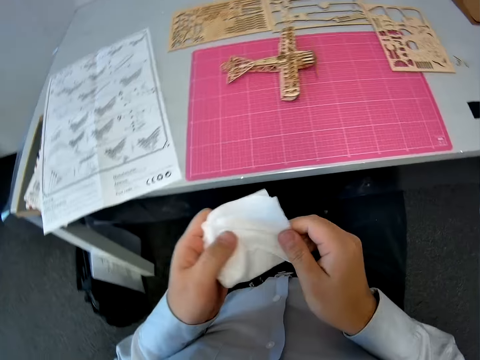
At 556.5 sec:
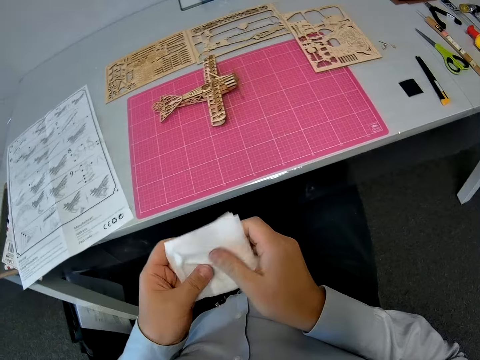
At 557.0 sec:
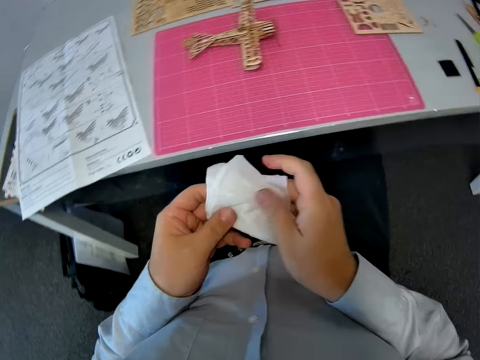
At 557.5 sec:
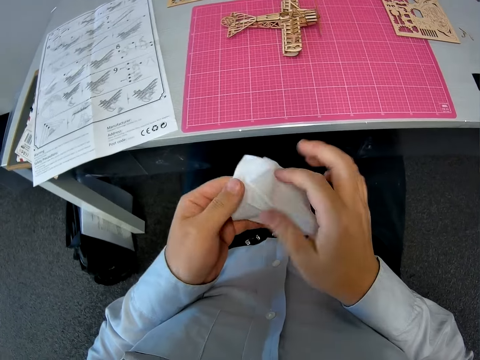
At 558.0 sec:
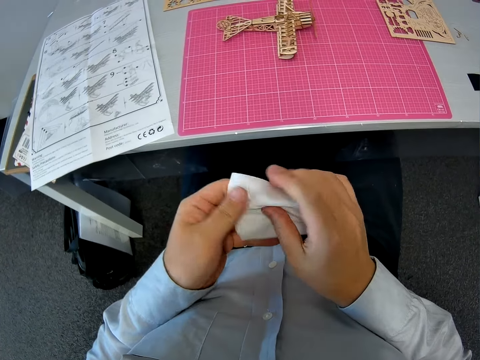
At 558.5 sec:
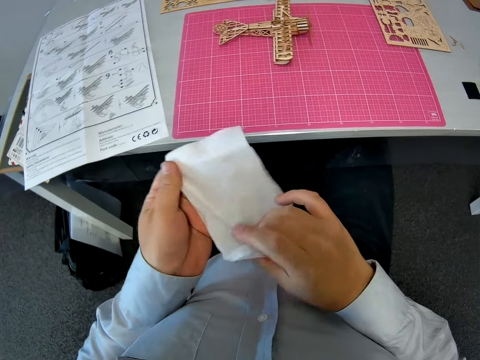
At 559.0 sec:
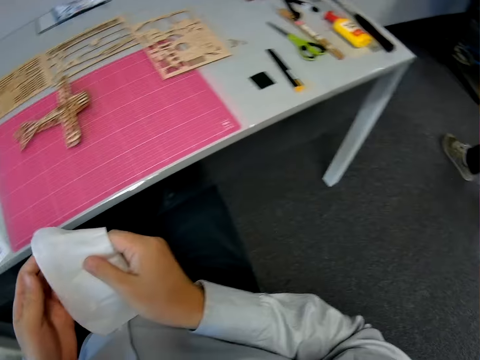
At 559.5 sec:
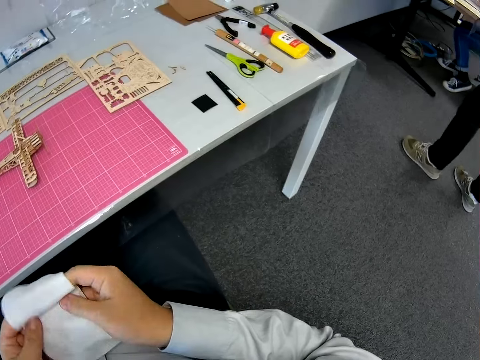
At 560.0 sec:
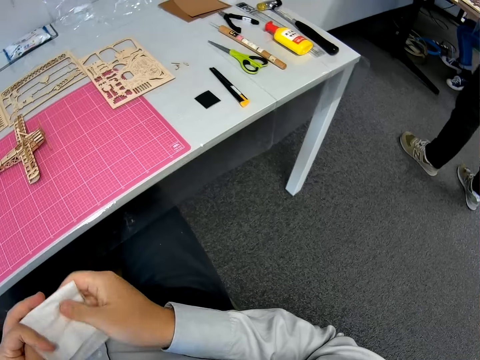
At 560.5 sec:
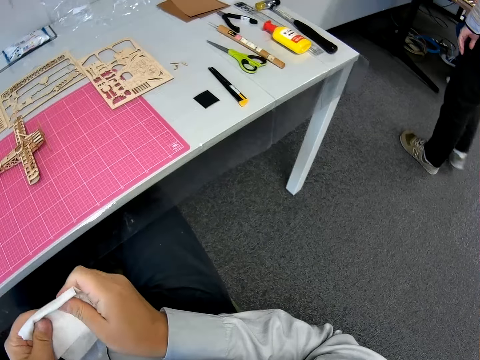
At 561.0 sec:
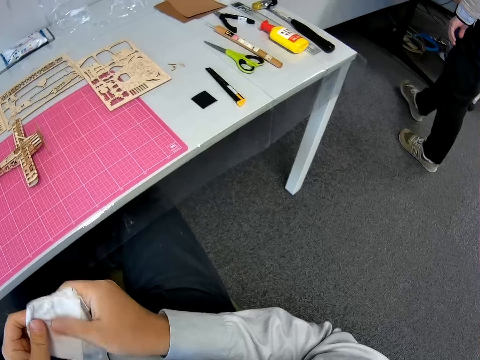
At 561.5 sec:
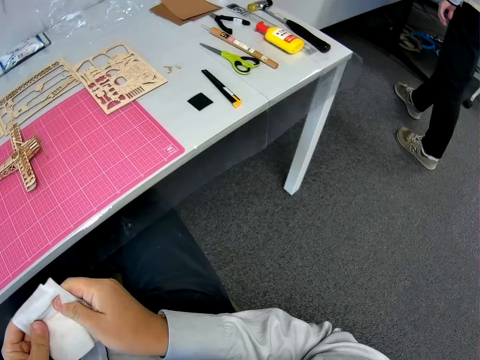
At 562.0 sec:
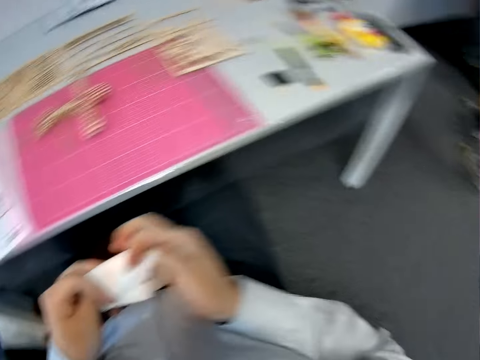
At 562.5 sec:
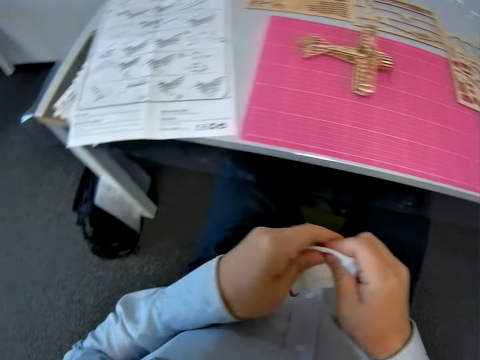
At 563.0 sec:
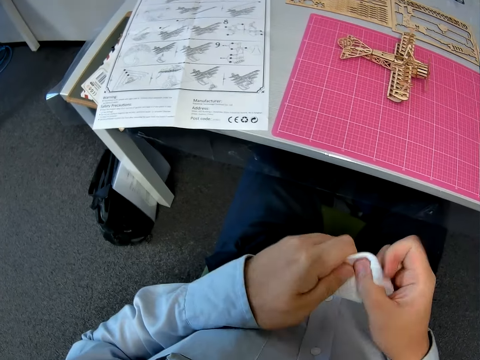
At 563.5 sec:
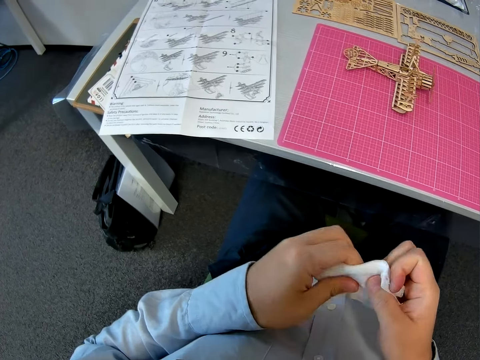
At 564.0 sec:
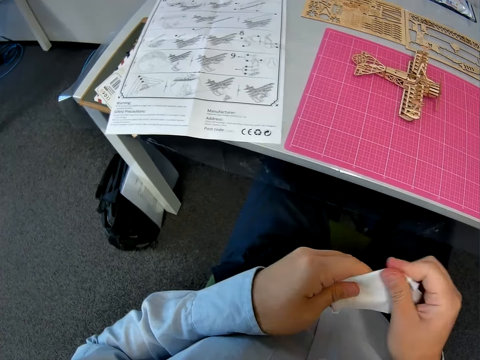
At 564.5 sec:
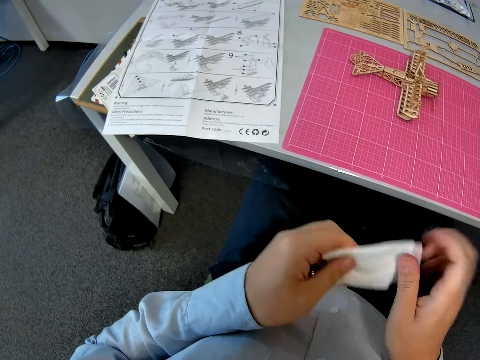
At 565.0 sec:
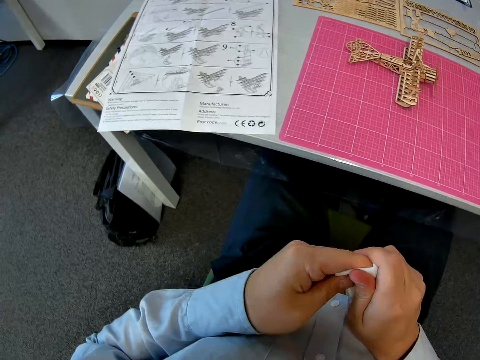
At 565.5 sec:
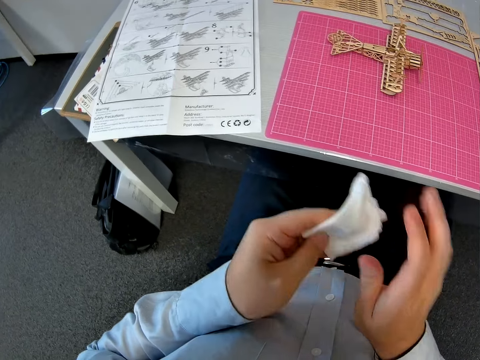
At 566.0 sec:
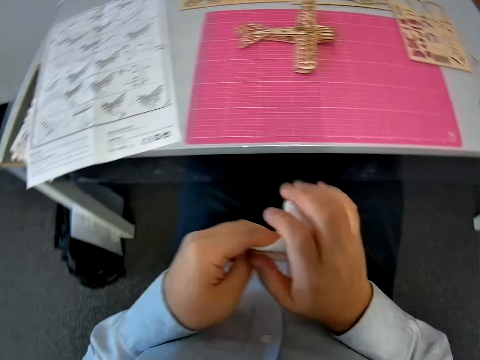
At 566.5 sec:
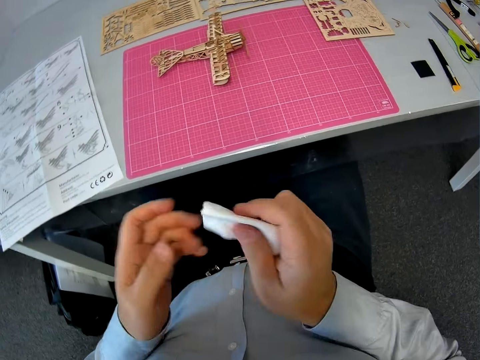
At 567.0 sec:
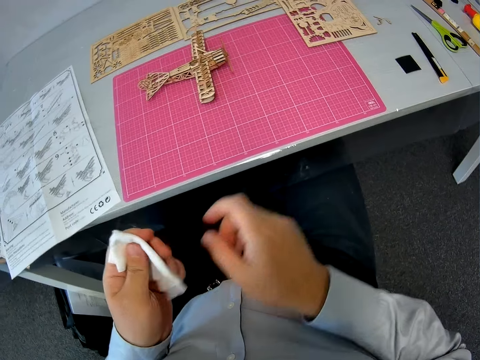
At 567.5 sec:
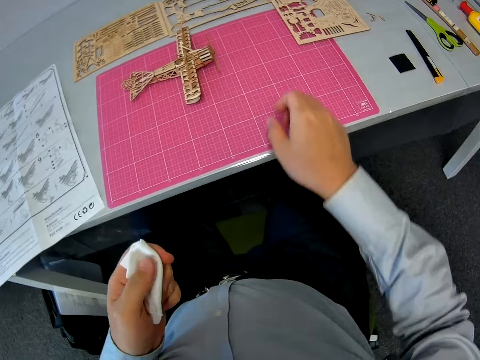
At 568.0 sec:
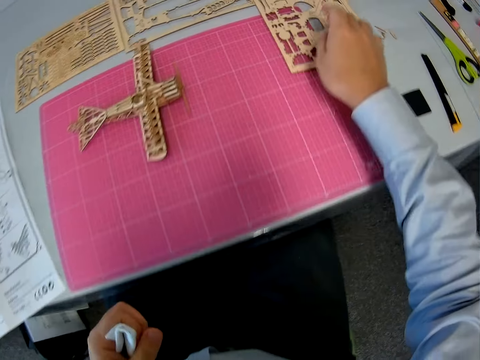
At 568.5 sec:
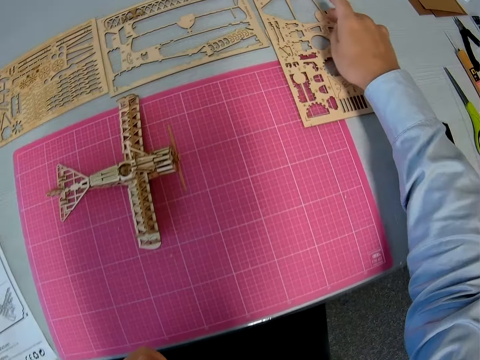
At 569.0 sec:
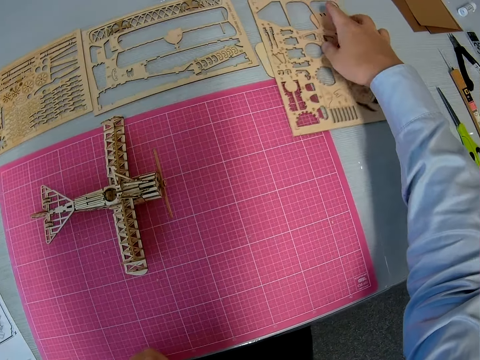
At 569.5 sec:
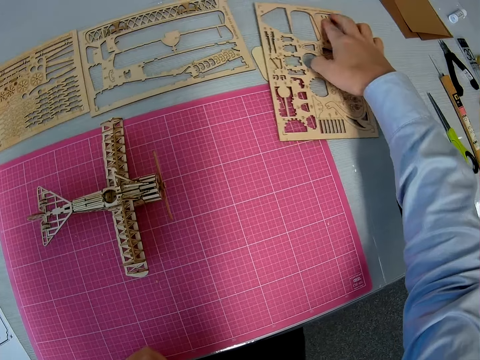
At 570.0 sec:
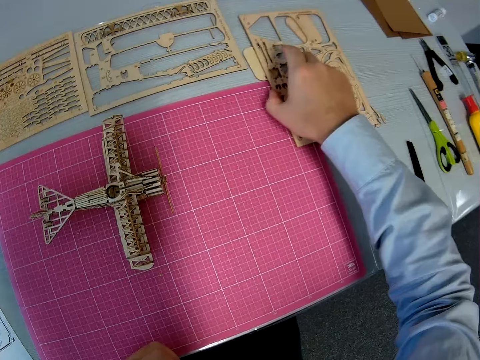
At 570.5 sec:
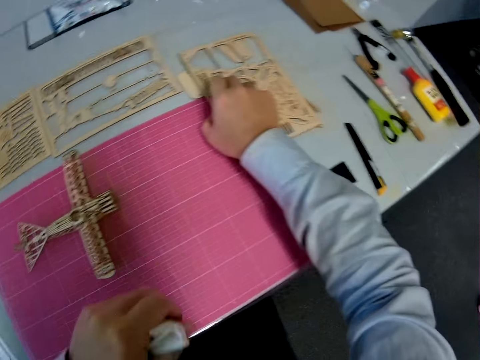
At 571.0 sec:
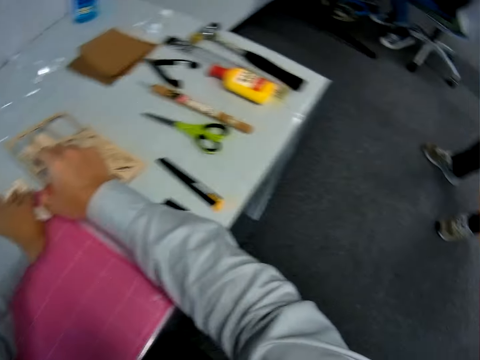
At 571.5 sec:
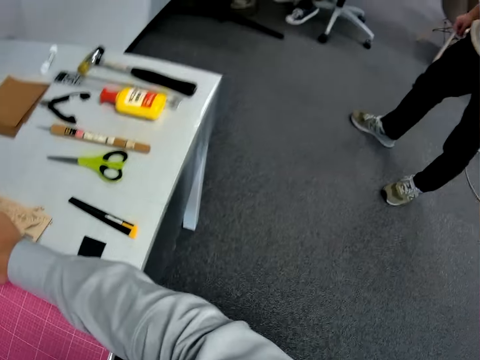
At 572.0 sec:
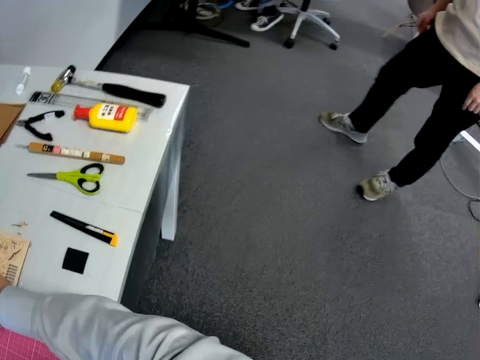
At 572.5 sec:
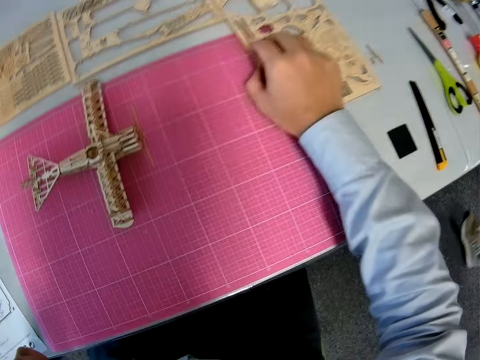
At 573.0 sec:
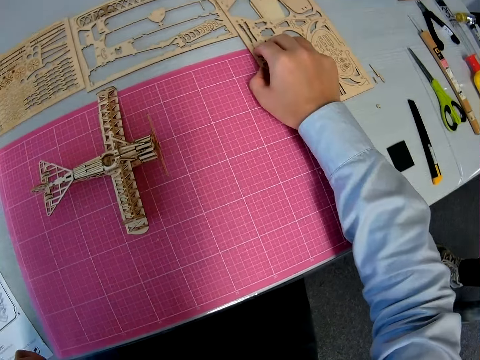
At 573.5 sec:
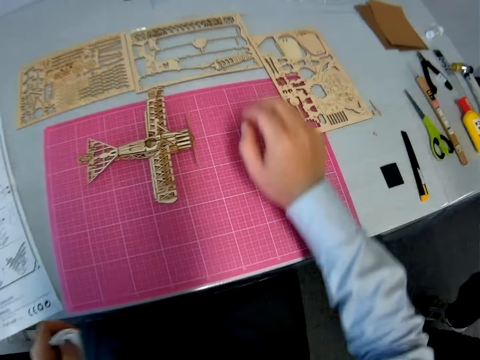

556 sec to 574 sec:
The camera wearer opens the tissue paper. He straightens the tissue. He folds the tissue paper. A person walks across the room. The camera wearer folds the tissue. He shifts the mechanical wood model on the table with his right hand. He places his left hand on the mechanical wood model. He looks at the person. He removes his left hand from the mechanical wood model on the table. He shifts the mechanical wood model with his right hand. He removes his right hand from the mechanical wood model on the table.
